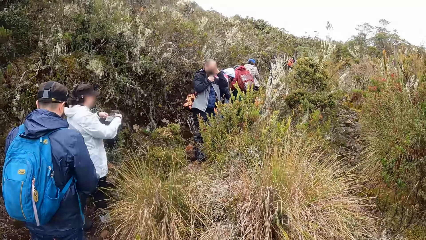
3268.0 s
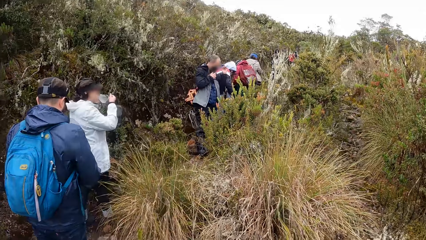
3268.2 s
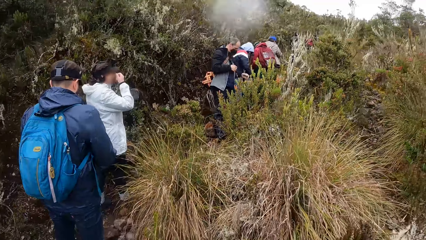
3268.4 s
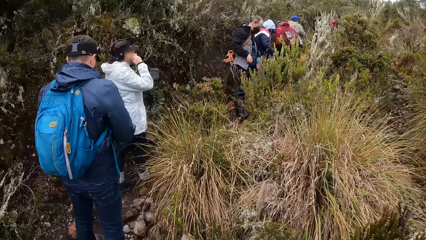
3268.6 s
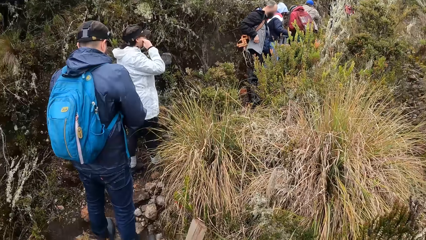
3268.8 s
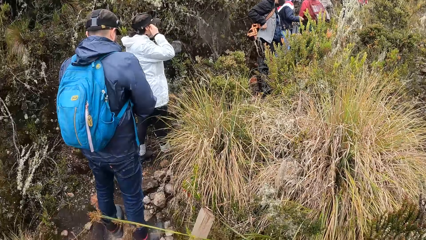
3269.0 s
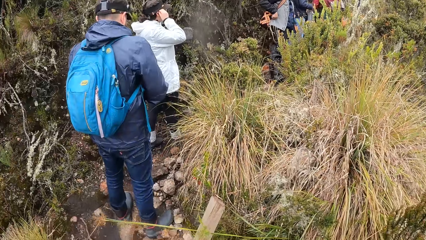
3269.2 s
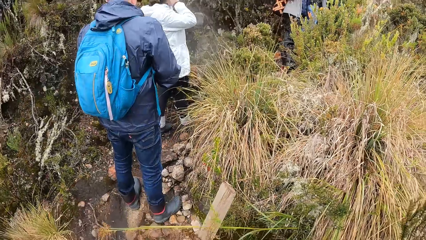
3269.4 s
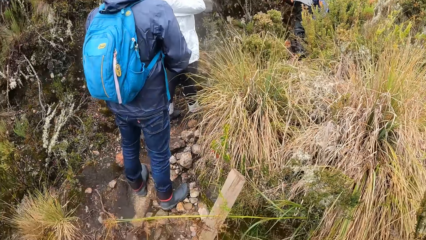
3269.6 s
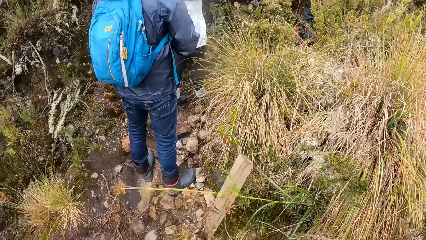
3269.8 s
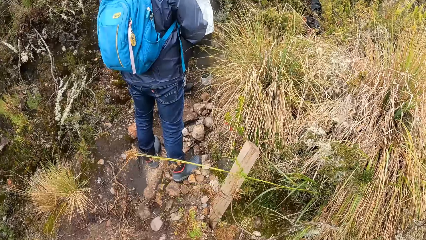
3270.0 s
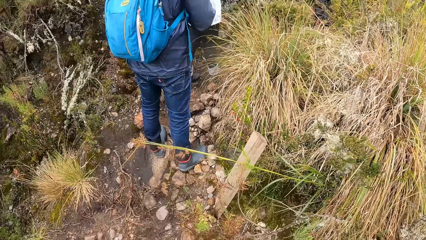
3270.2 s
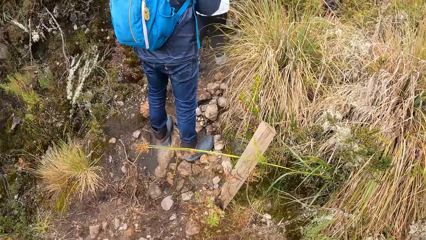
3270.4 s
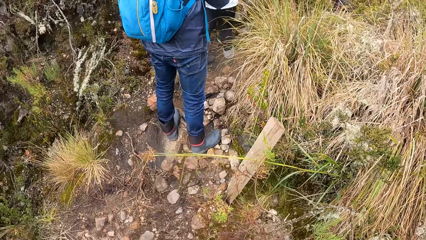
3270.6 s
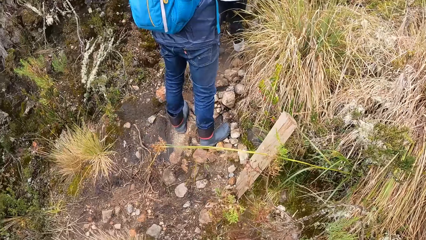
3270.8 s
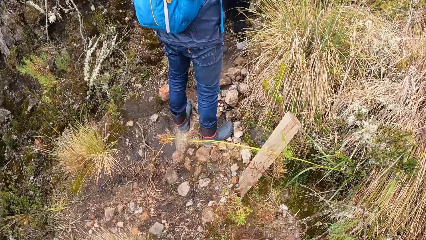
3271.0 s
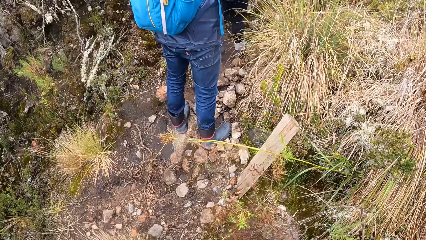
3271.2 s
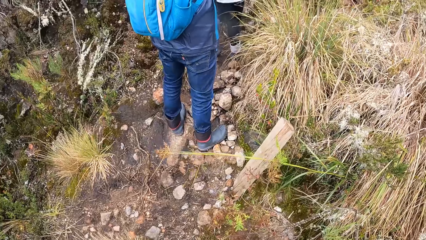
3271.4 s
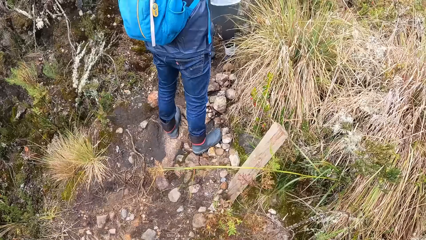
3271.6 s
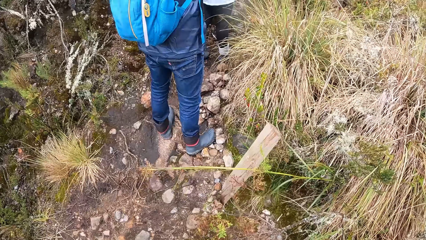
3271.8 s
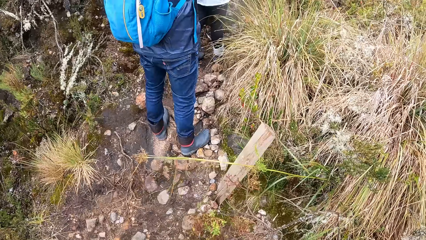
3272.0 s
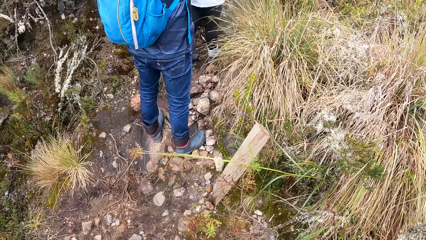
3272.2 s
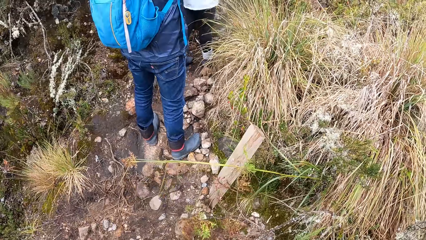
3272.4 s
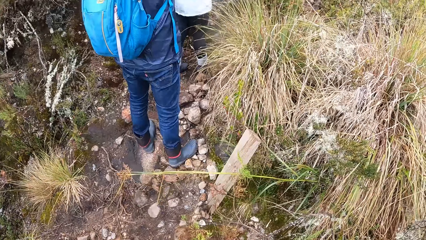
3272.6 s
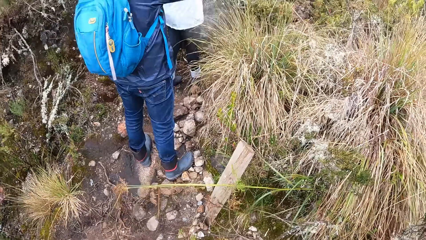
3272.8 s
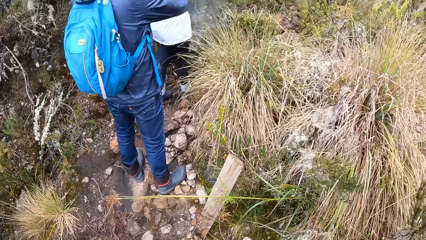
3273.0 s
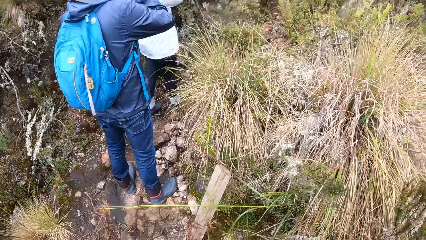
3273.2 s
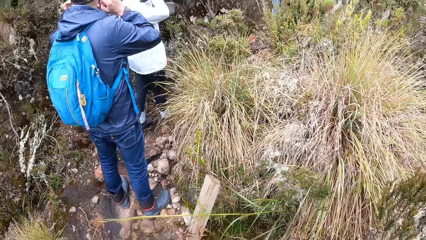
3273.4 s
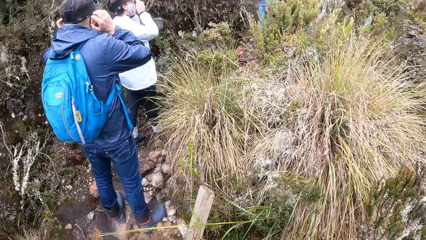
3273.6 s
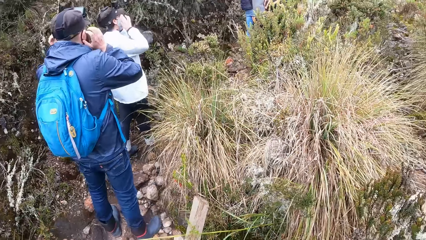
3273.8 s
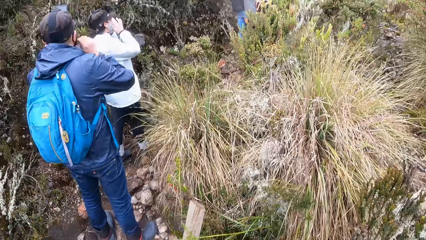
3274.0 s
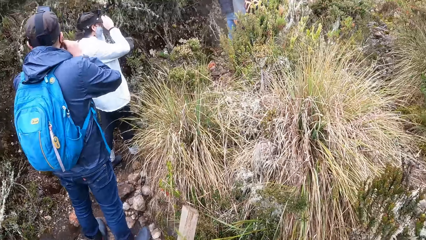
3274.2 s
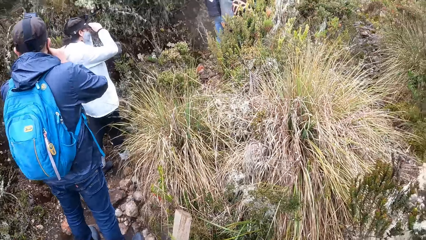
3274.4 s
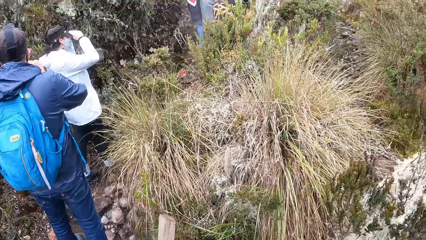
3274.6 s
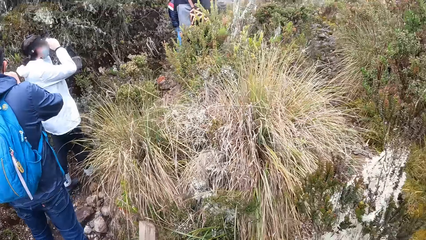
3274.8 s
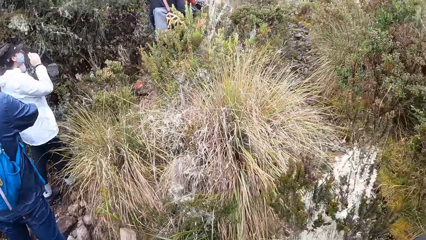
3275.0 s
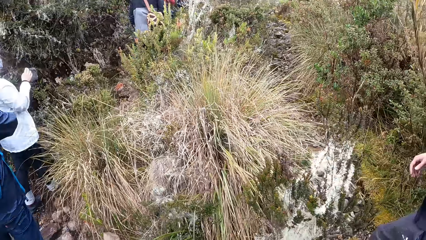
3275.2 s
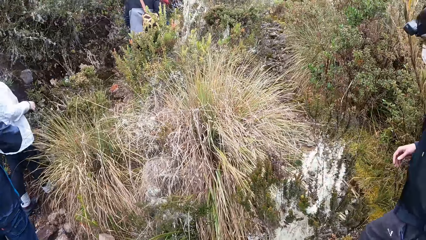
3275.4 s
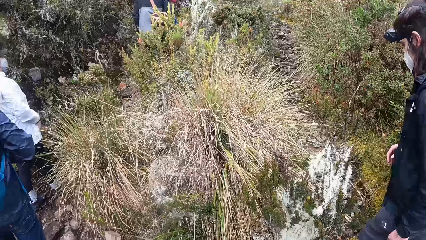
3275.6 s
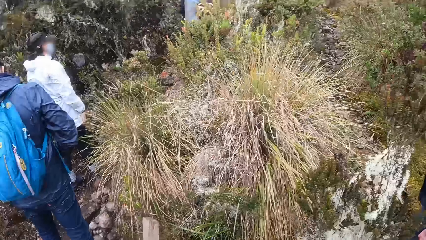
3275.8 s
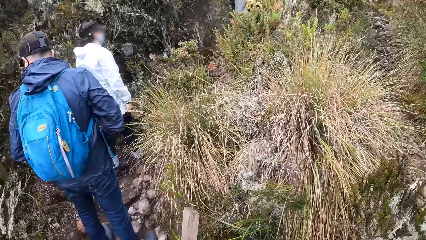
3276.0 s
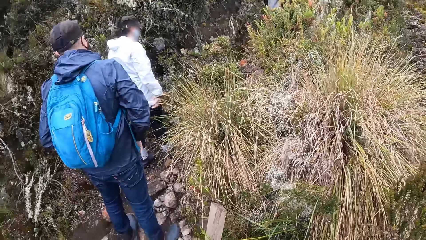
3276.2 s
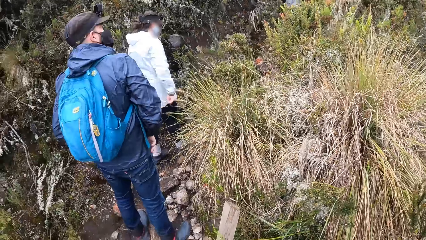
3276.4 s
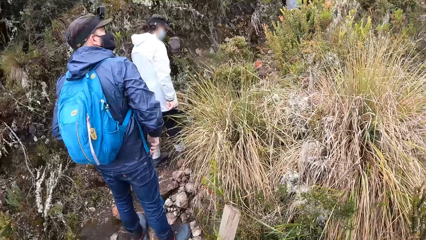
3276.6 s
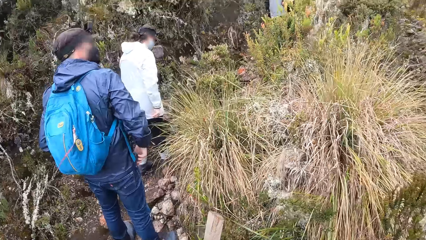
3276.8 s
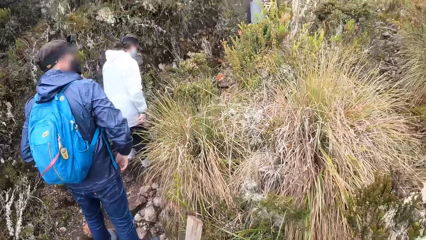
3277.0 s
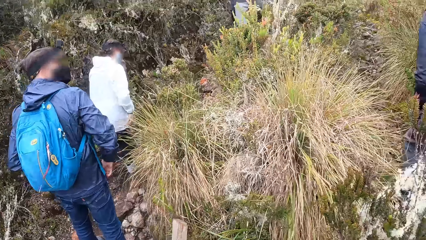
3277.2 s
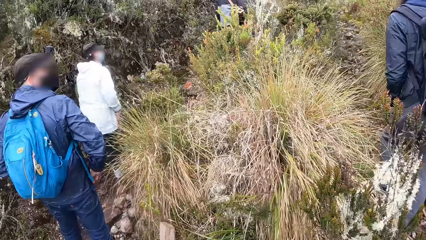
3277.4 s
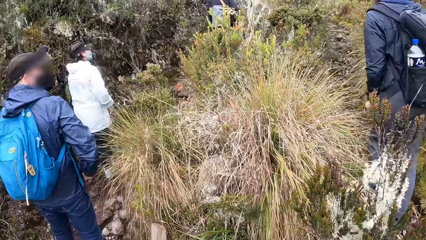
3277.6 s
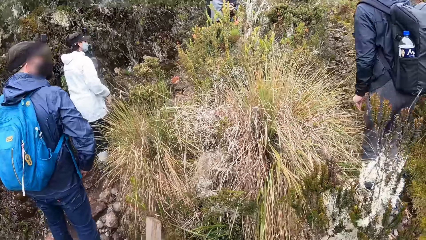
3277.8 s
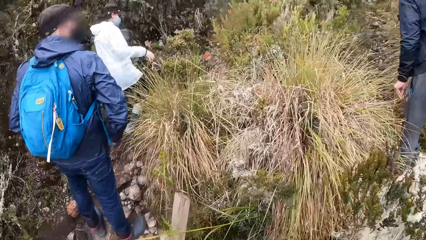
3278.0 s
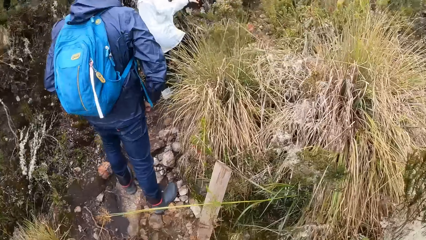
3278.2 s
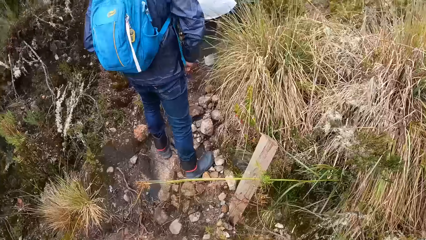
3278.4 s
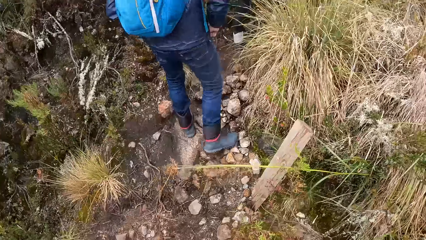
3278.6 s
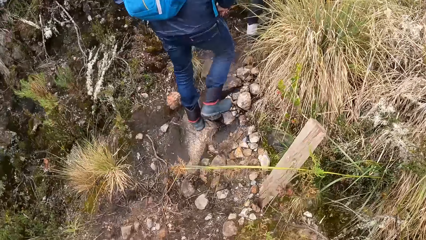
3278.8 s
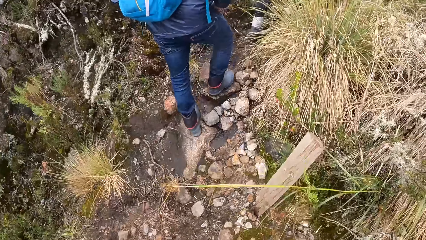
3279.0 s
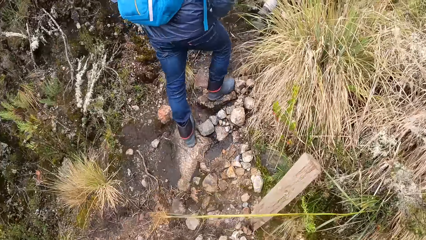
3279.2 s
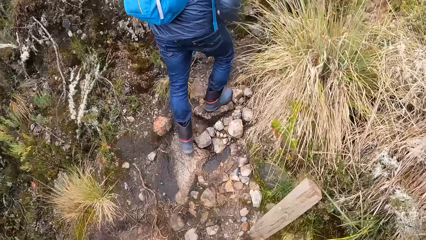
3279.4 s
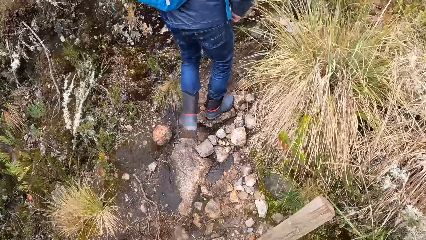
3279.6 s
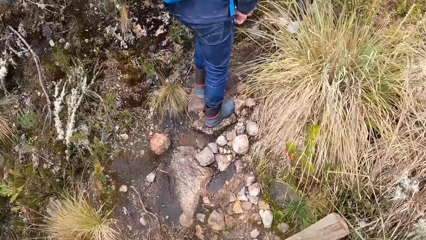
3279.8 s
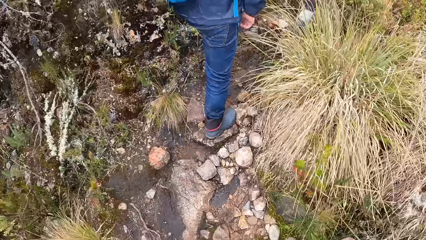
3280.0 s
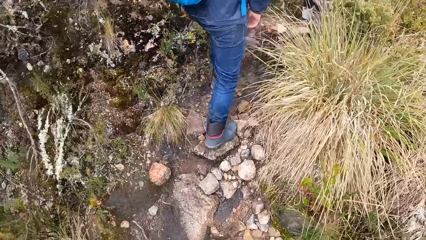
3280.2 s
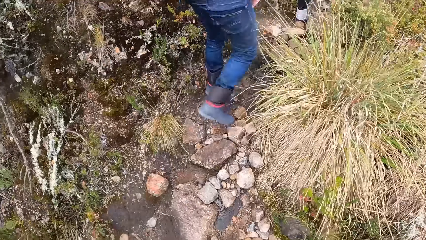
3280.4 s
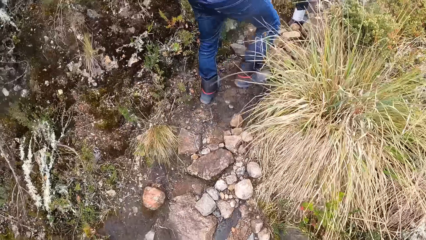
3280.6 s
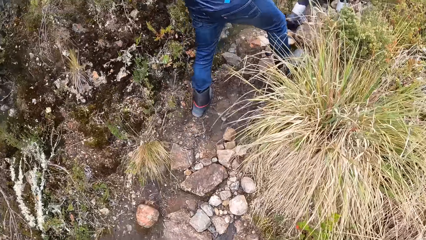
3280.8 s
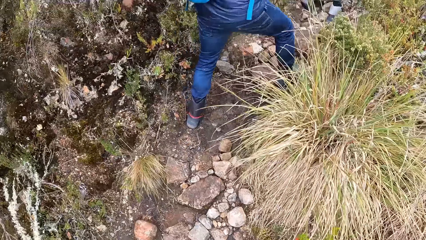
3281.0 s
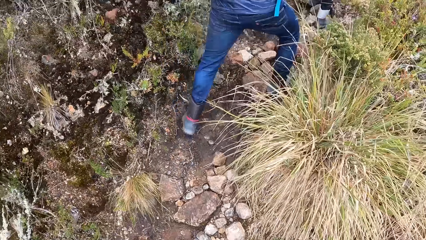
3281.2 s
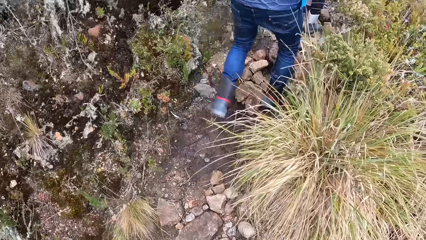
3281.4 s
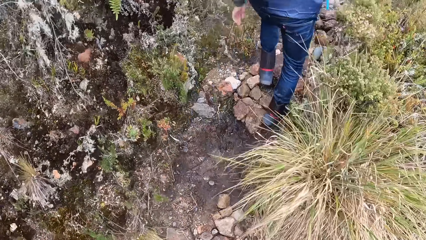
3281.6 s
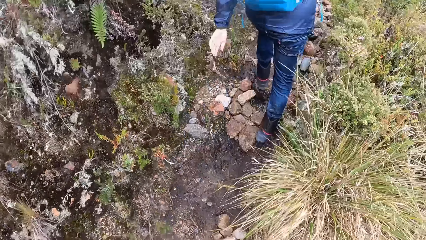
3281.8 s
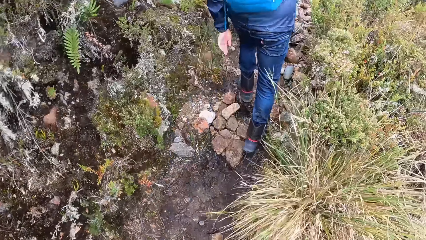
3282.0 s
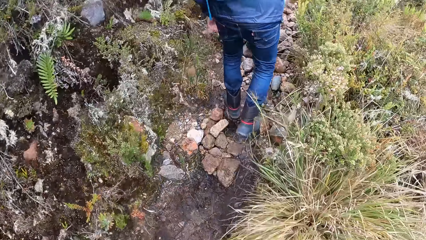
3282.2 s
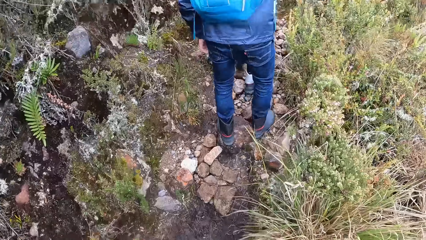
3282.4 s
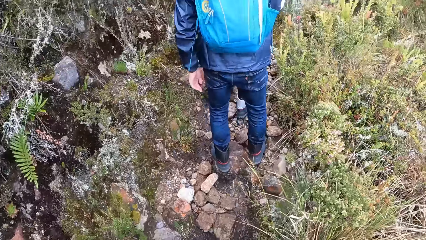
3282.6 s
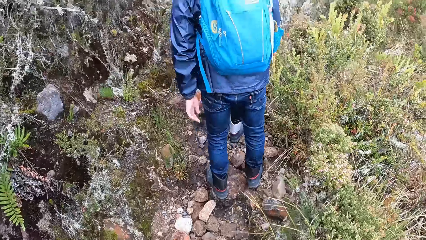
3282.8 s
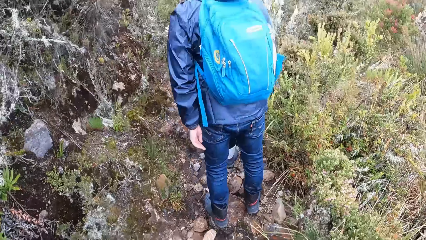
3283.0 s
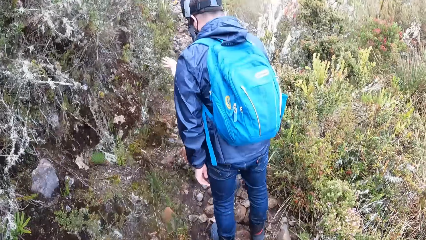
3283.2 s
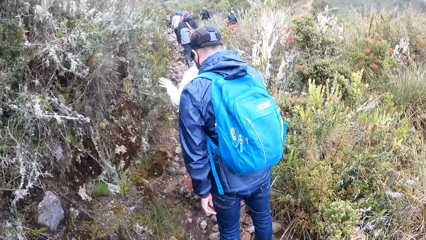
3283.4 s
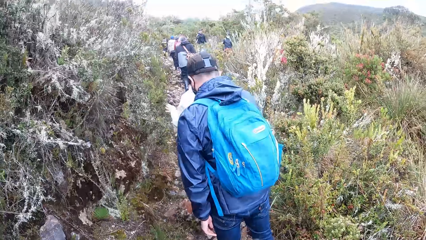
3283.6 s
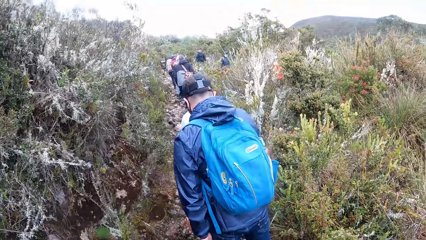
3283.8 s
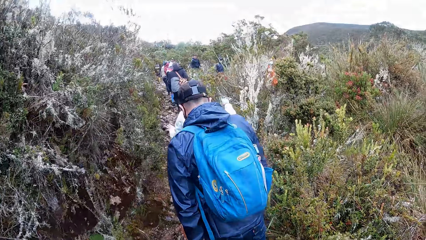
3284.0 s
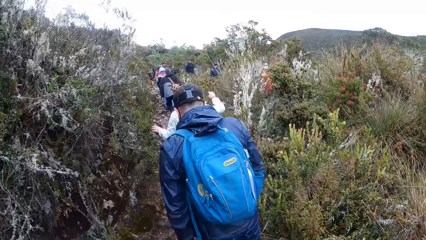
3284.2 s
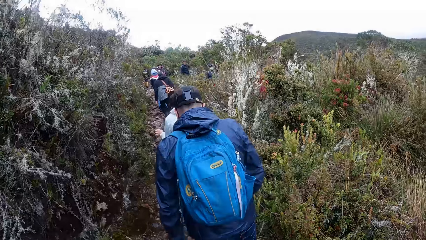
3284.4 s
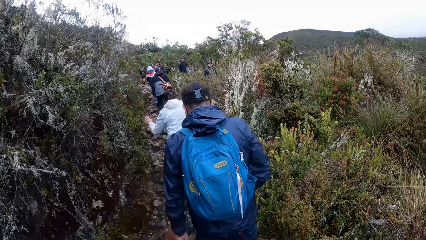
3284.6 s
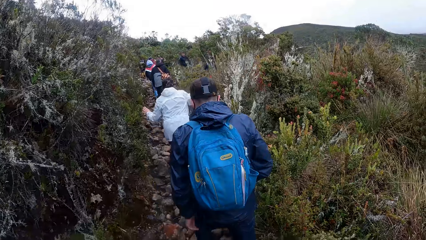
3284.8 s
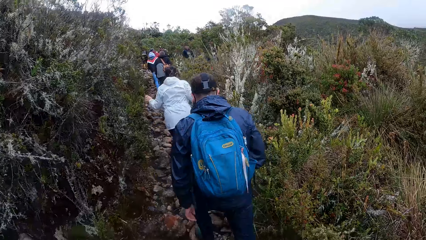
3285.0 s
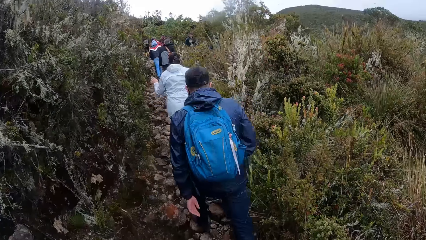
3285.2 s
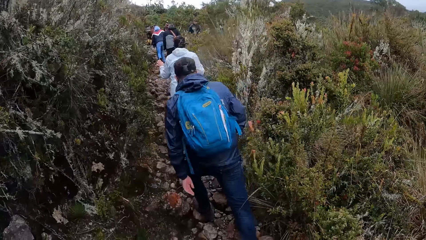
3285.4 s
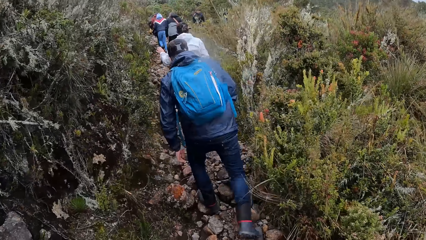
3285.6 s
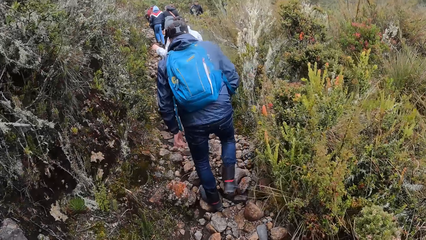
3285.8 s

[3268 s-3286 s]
The woman wears the nose mask in her hands on her face. A man adjusts a nose mask on his face with his hands. The woman adjusts a cap on her head with her right hand. The woman hikes down the path. Another man hikes down the path. The first man hikes down the path. The camera wearer hikes down the path. They look forward. They stop.
